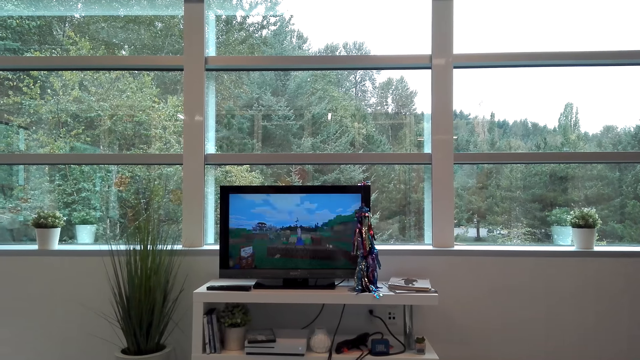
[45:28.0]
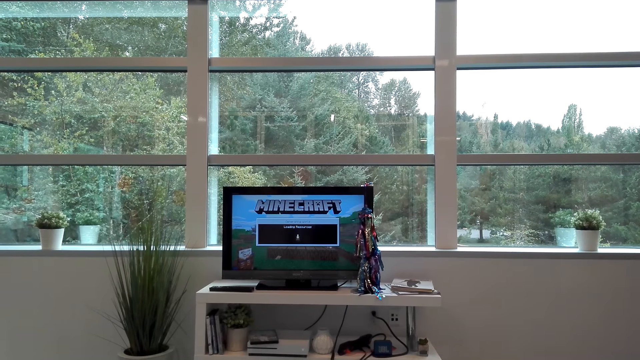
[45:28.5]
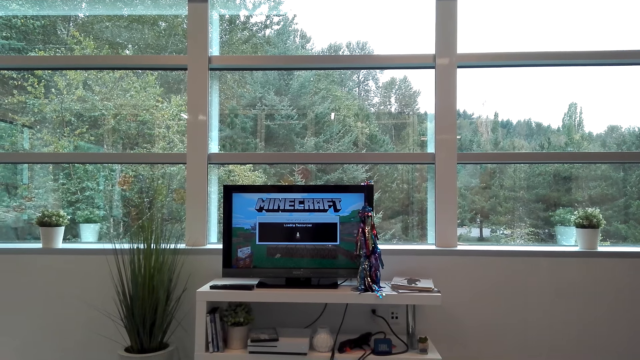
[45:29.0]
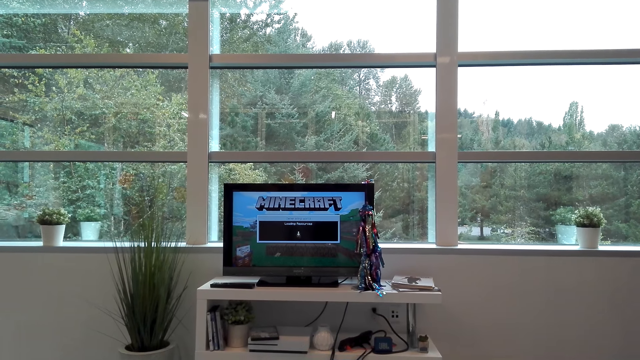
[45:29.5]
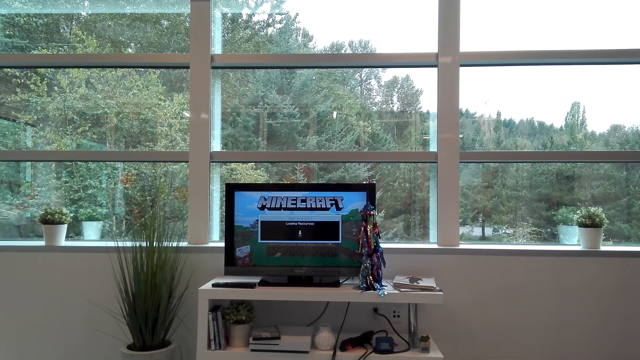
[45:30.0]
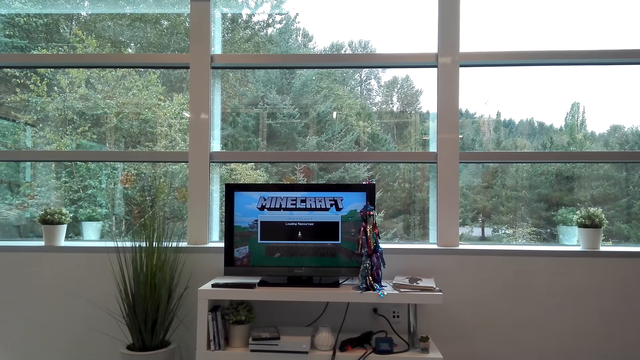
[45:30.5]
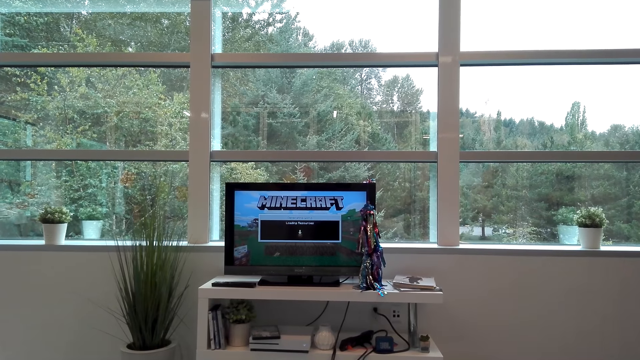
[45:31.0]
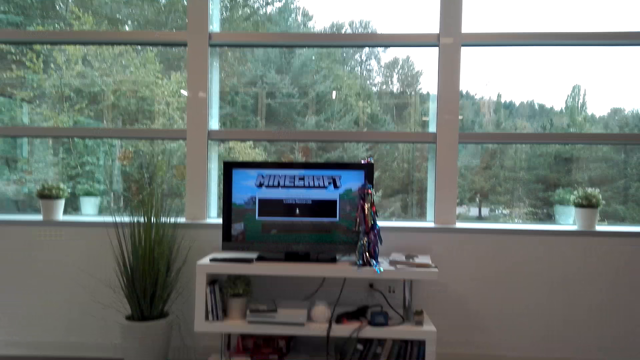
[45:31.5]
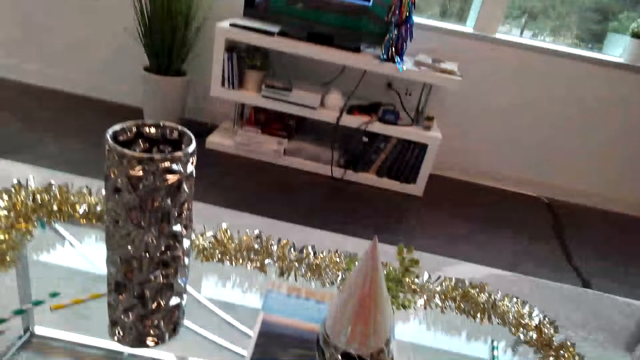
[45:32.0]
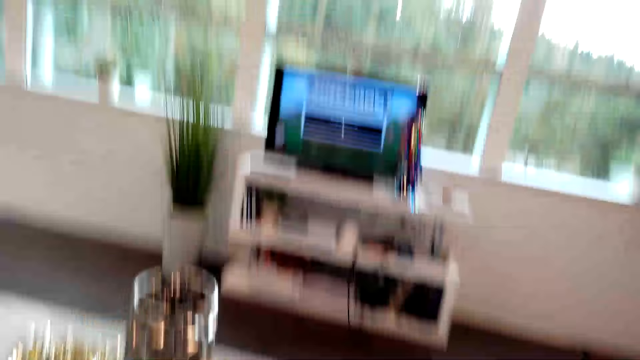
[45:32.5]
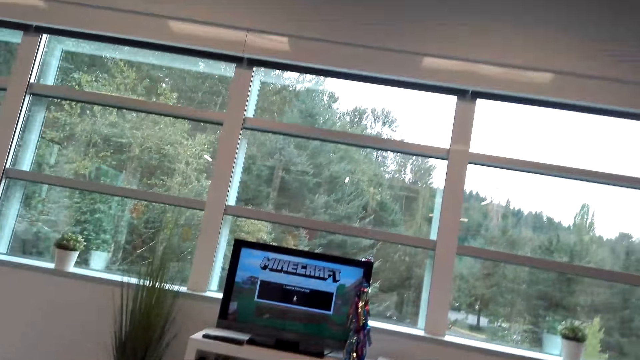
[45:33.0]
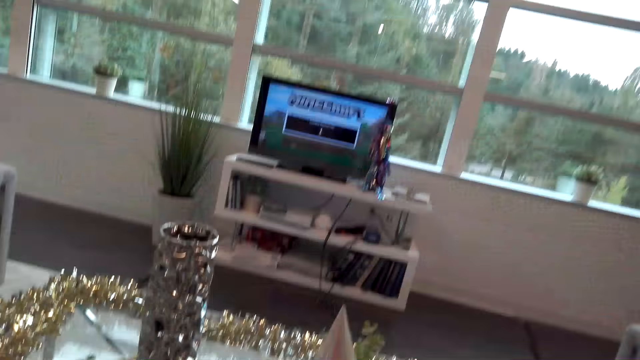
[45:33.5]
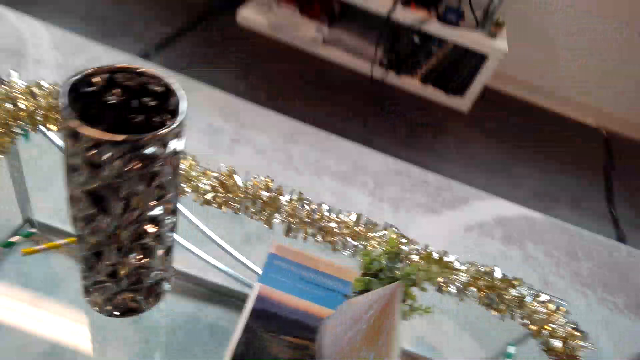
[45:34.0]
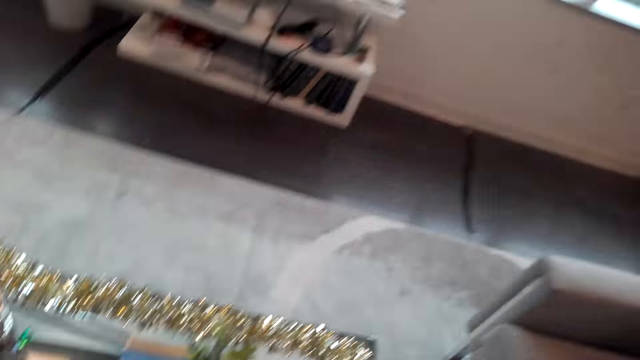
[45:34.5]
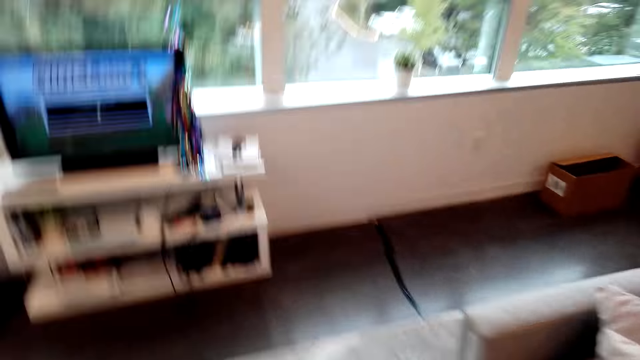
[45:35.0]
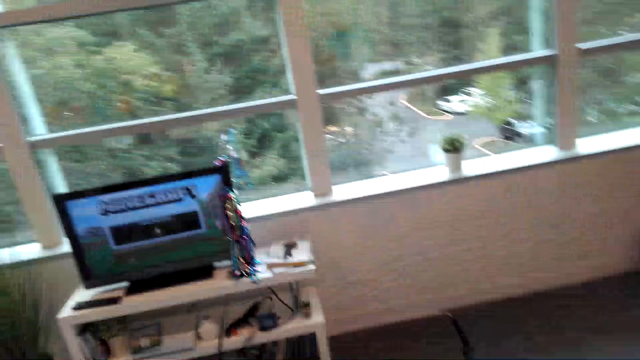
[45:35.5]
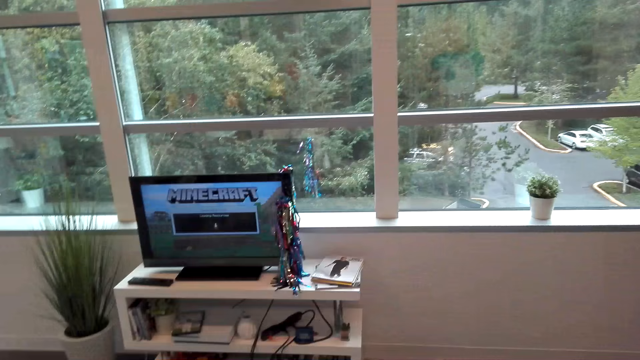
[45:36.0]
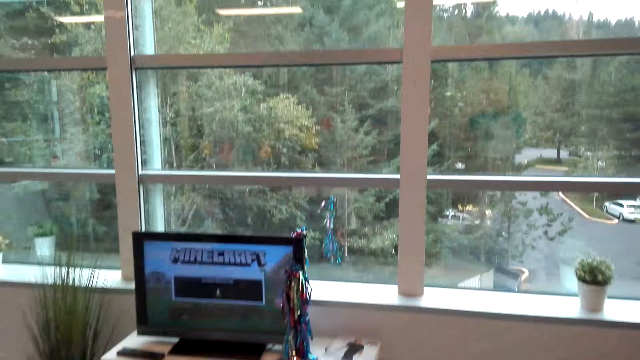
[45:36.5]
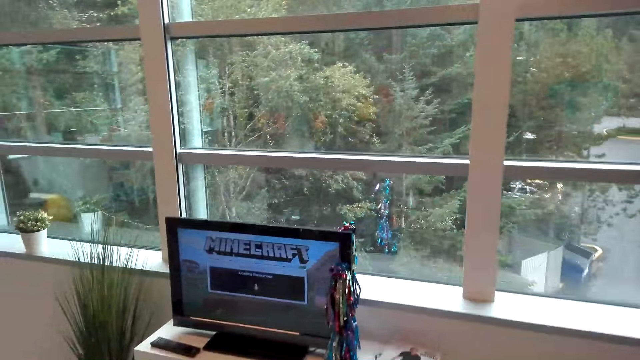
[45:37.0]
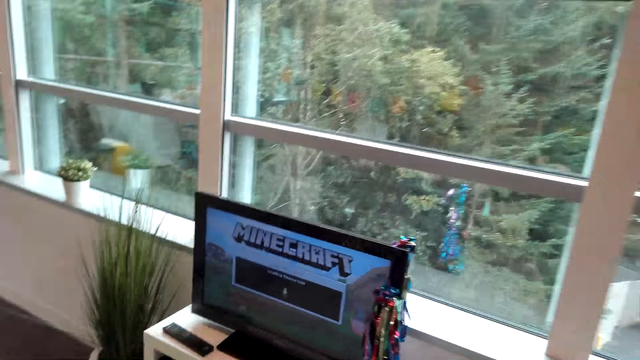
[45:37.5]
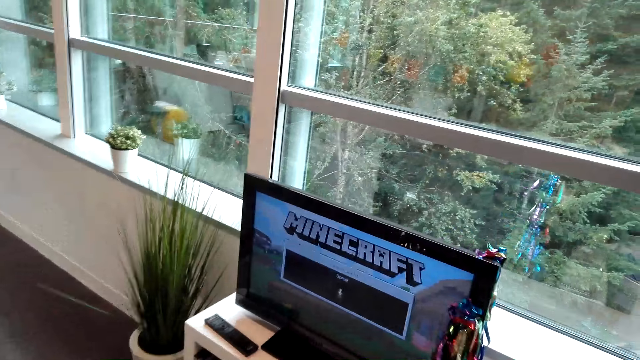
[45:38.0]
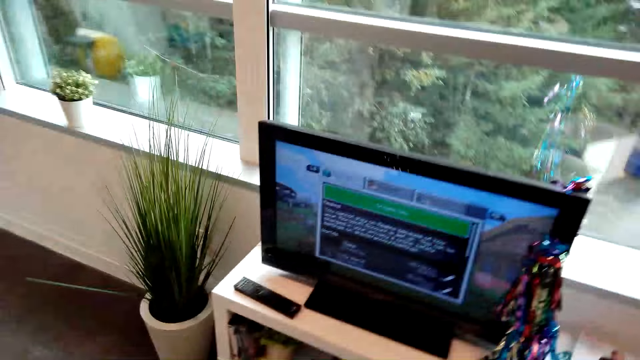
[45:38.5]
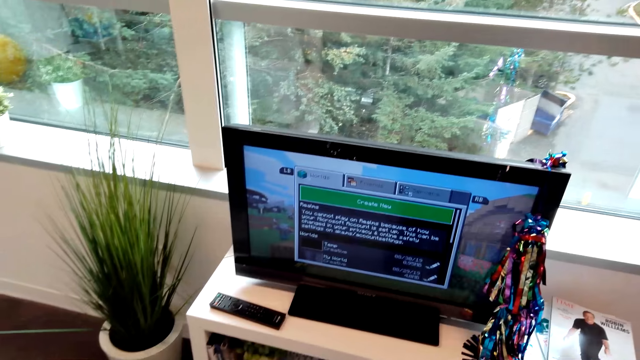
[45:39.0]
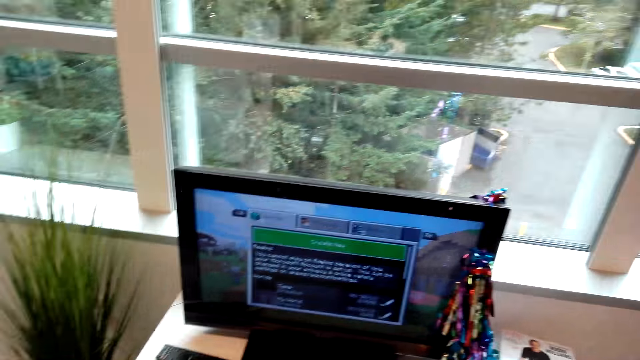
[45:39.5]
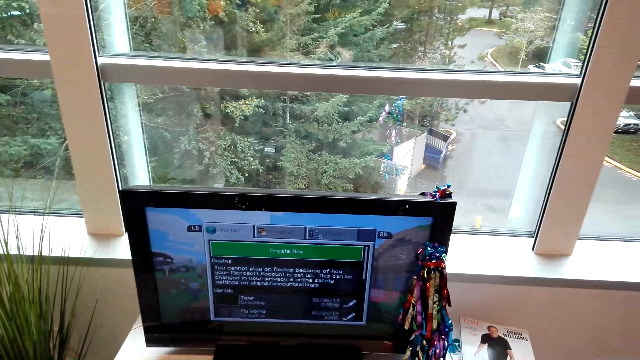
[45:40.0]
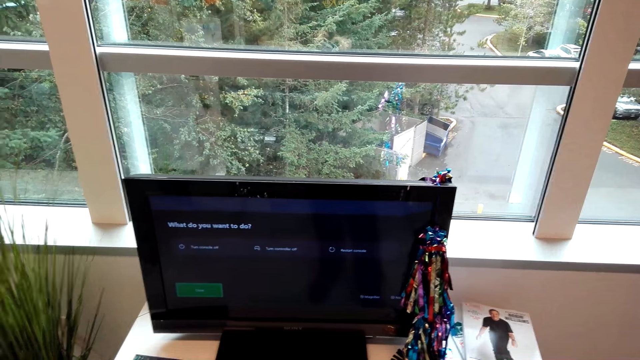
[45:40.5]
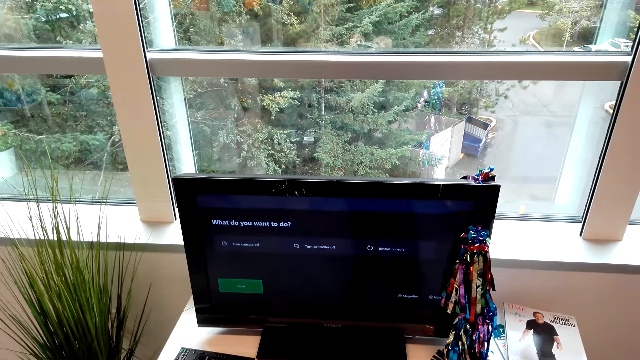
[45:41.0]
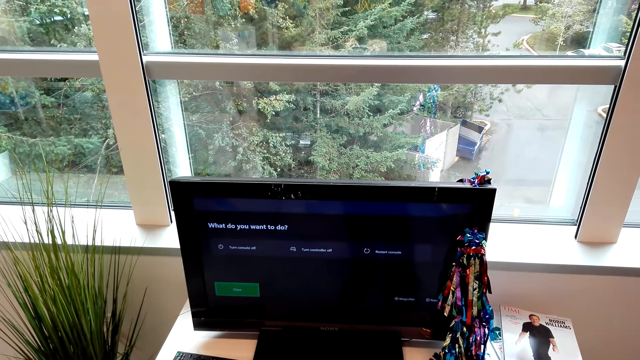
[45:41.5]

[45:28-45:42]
The camera wearer looks at the table. They look around the house. They stand from the couch. They walk around the house. They play the video game on the television. They operate the television.

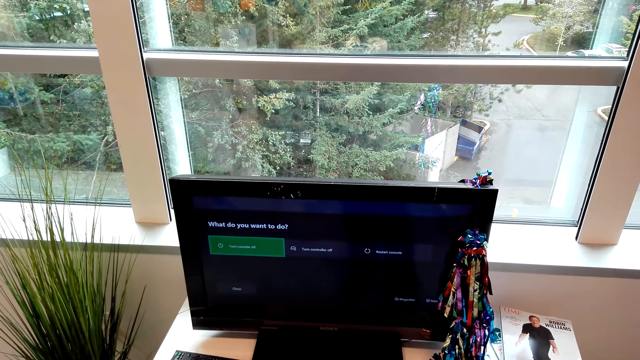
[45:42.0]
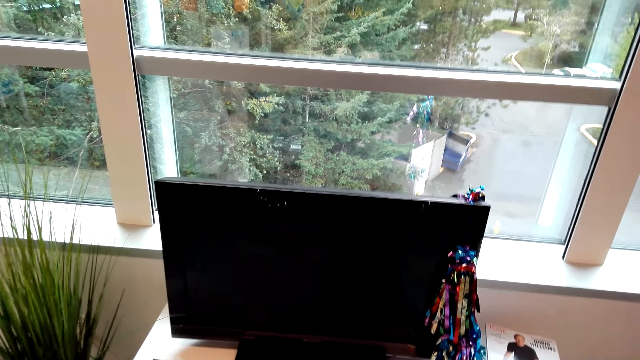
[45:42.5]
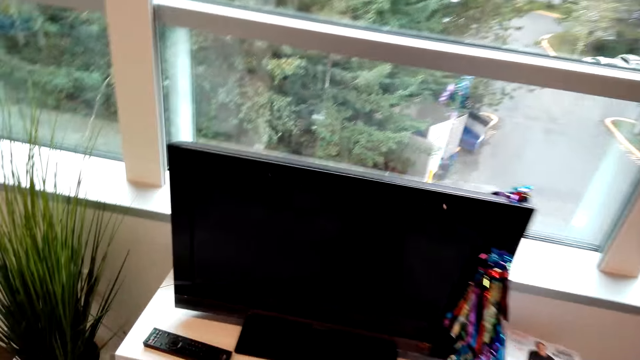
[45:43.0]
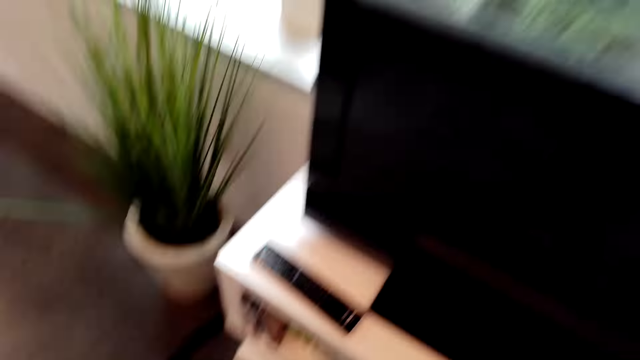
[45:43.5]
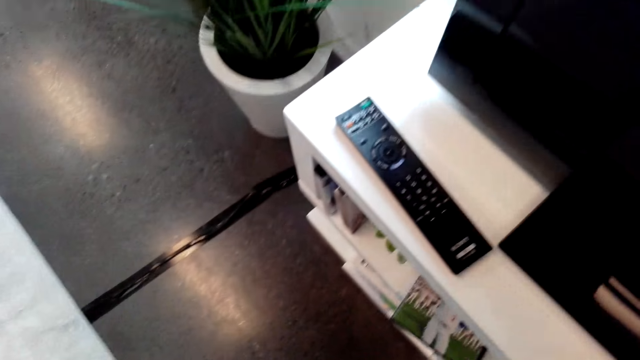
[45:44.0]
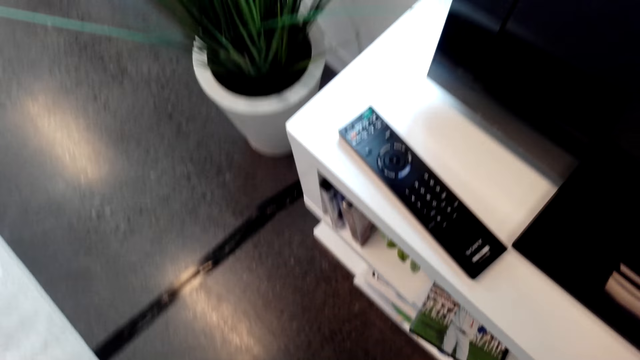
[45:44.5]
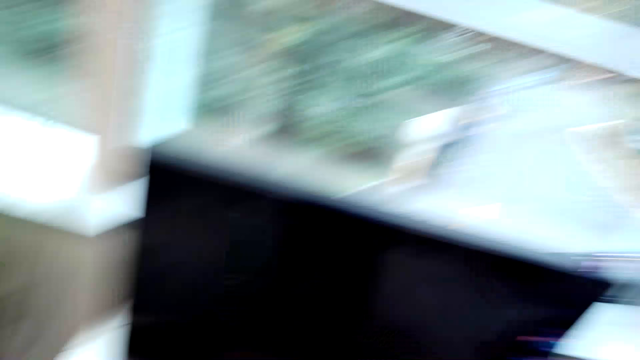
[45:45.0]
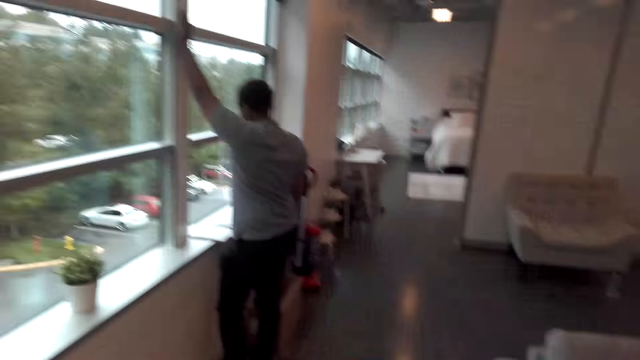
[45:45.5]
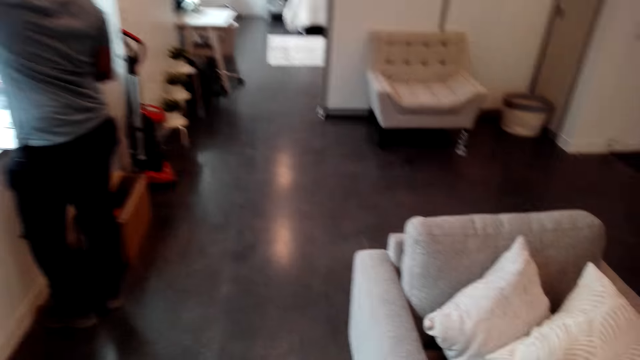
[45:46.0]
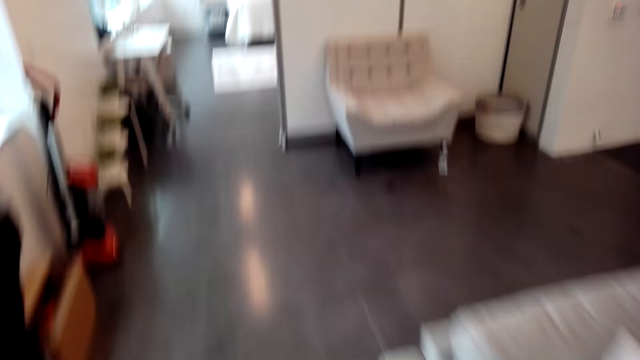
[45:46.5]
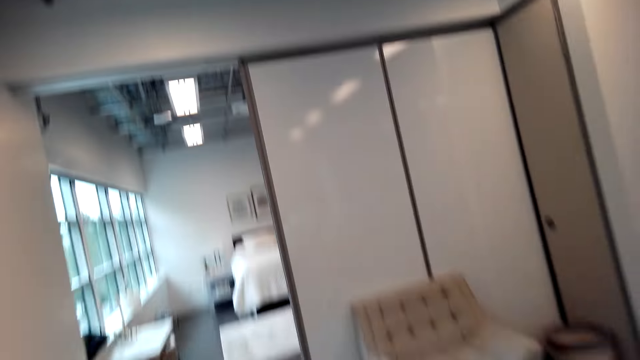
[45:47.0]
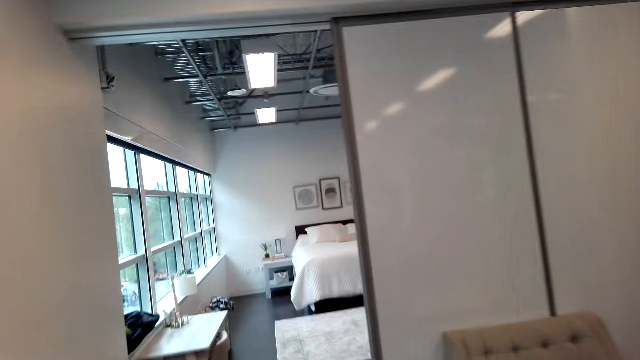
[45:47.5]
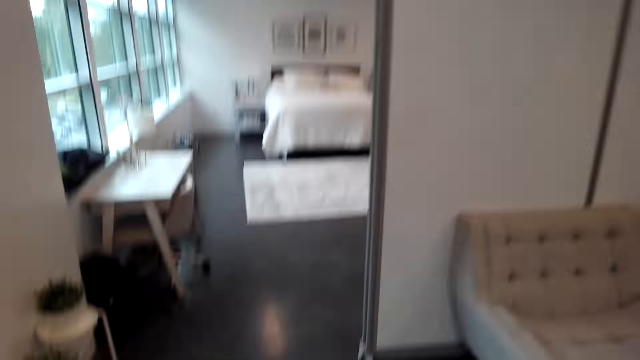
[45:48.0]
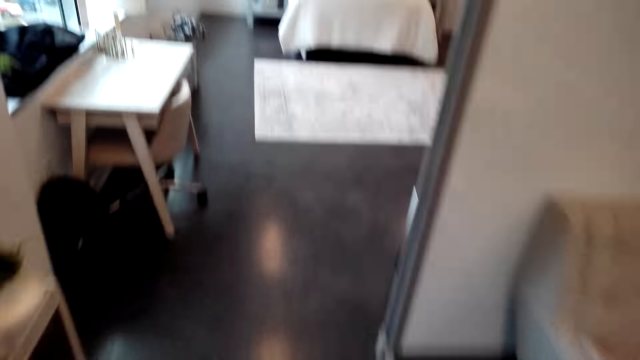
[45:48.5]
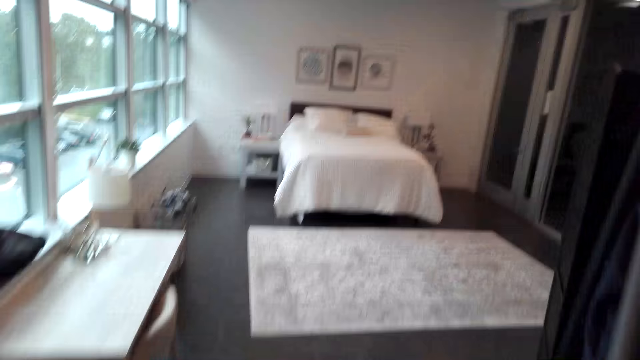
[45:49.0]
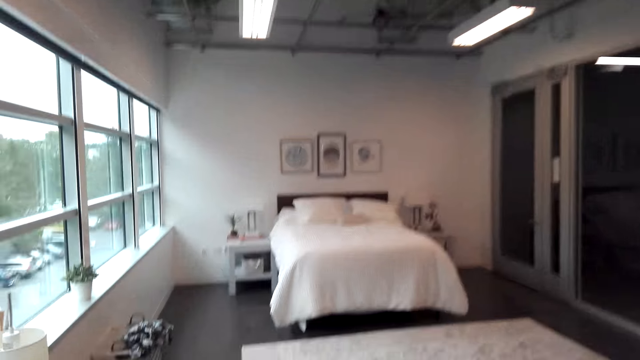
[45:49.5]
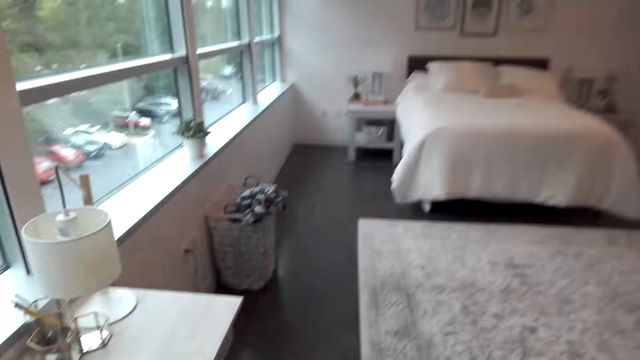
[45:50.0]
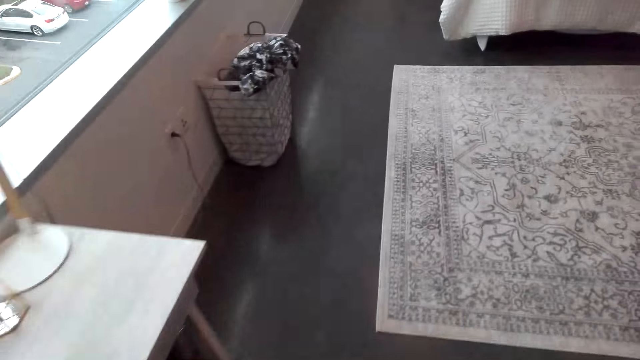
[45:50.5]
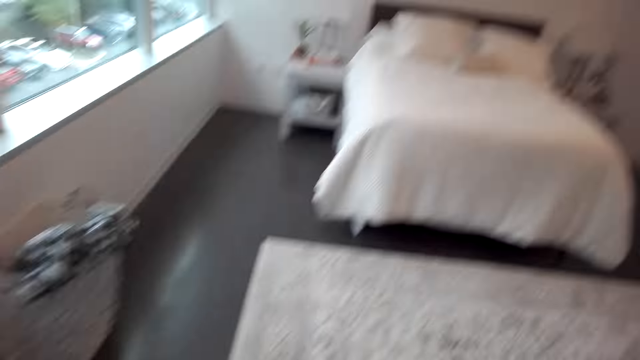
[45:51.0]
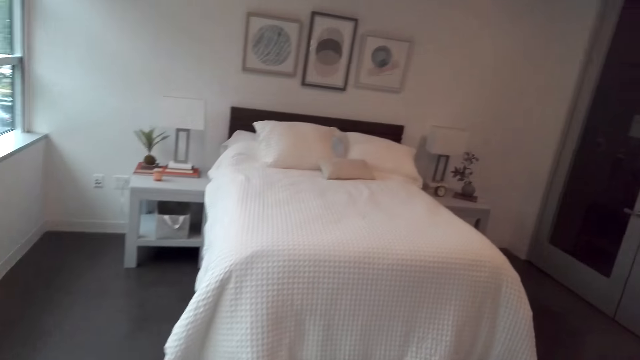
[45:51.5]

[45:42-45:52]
A man converses with the camera wearer. The camera wearer switches off the television. They bend forwards. They walk around the house.
